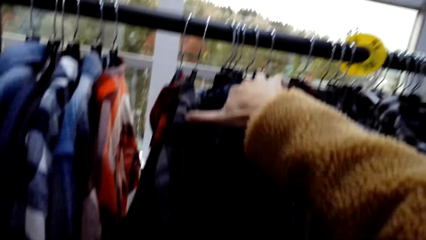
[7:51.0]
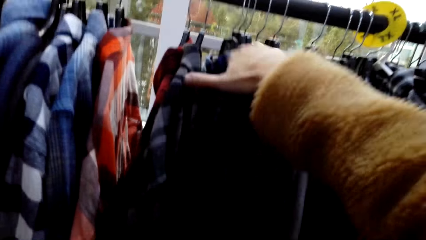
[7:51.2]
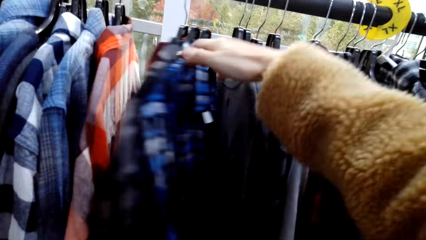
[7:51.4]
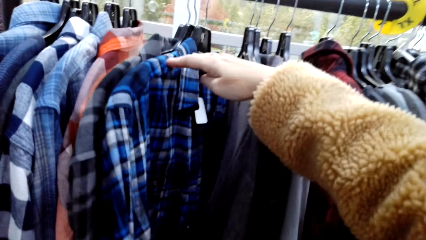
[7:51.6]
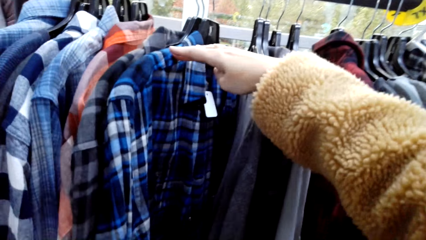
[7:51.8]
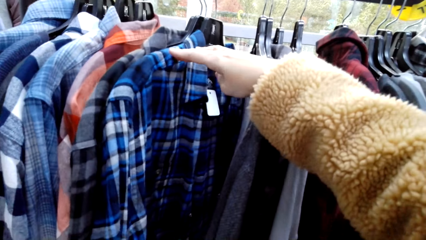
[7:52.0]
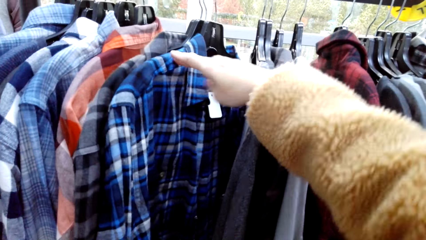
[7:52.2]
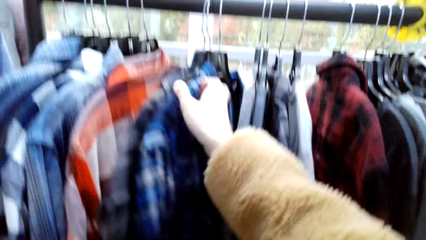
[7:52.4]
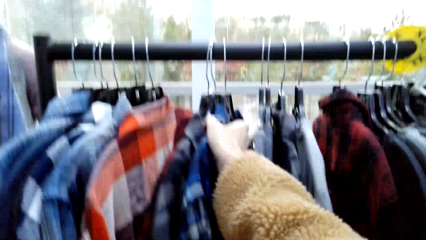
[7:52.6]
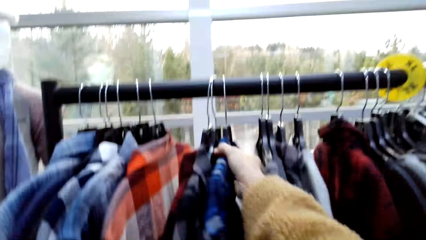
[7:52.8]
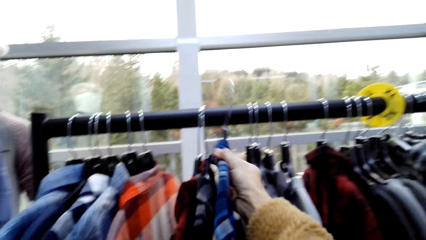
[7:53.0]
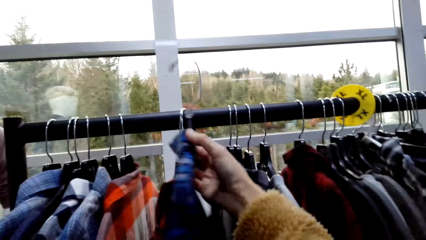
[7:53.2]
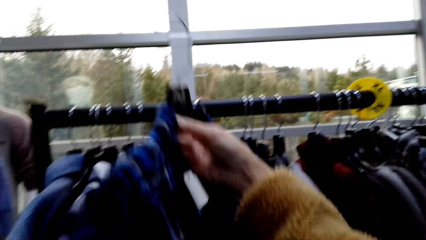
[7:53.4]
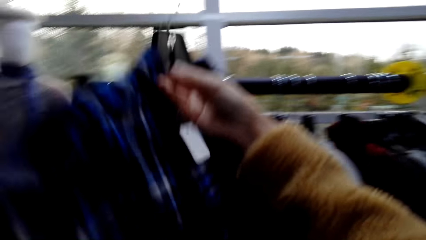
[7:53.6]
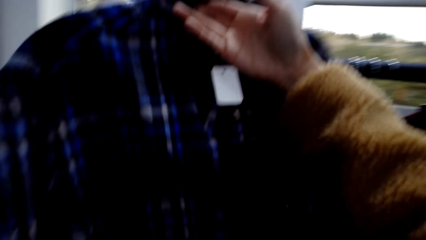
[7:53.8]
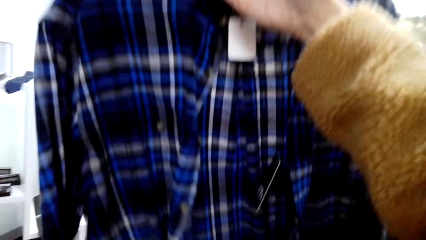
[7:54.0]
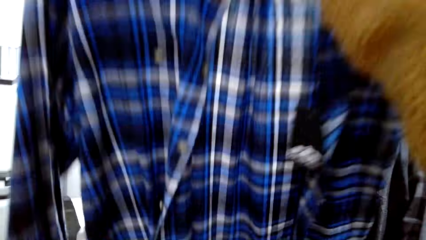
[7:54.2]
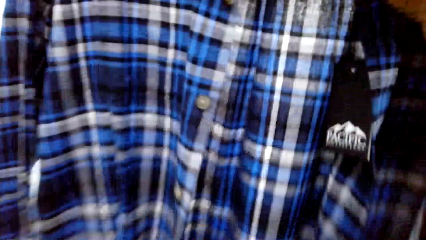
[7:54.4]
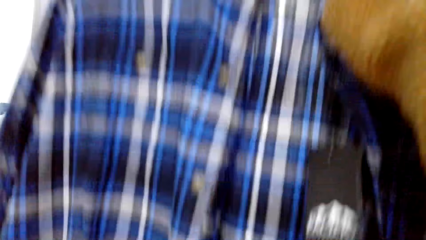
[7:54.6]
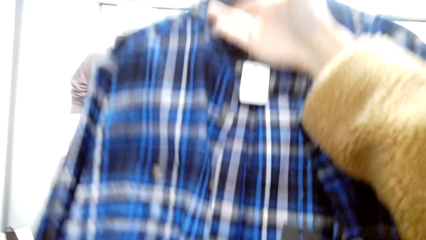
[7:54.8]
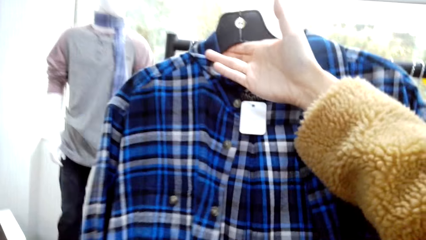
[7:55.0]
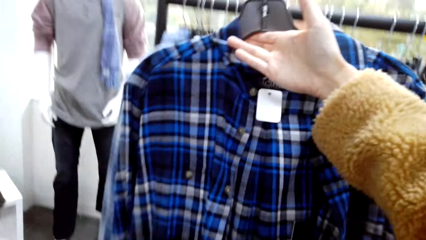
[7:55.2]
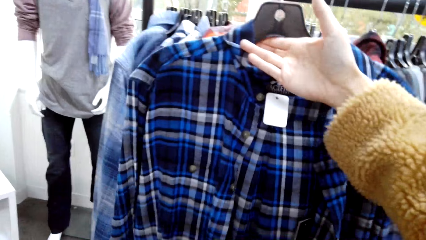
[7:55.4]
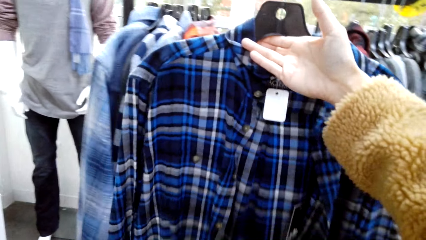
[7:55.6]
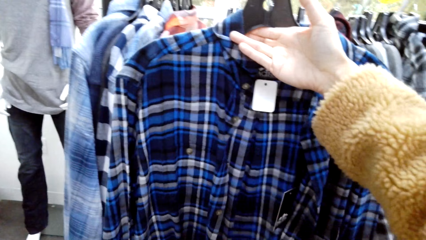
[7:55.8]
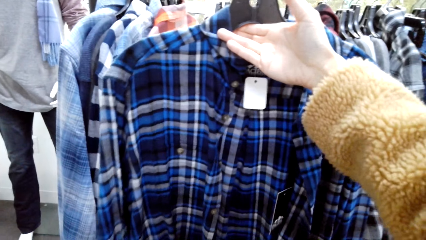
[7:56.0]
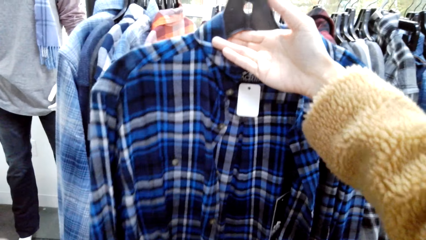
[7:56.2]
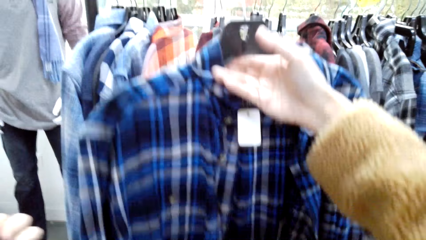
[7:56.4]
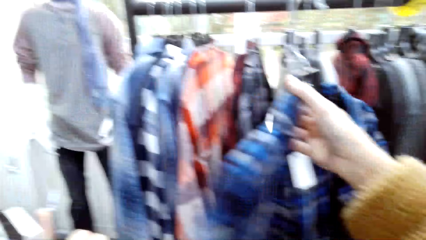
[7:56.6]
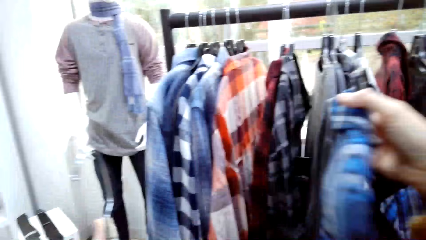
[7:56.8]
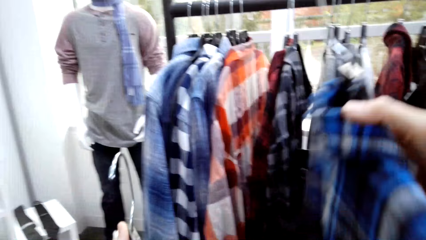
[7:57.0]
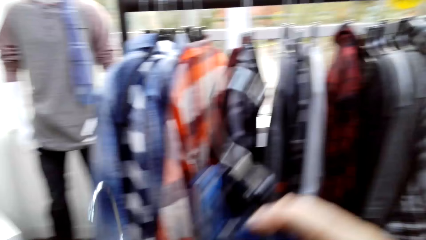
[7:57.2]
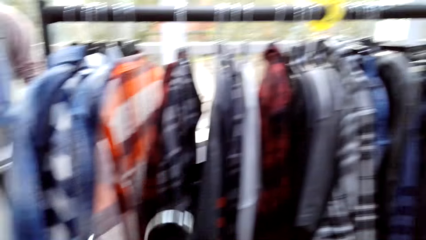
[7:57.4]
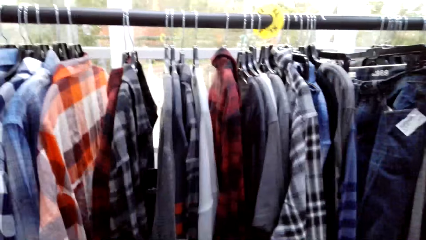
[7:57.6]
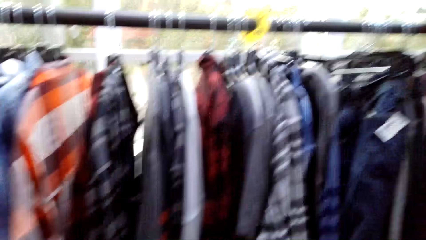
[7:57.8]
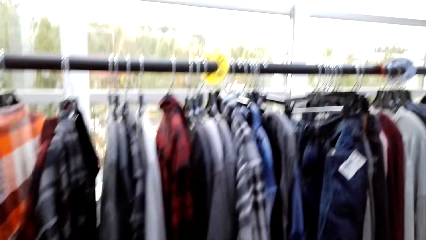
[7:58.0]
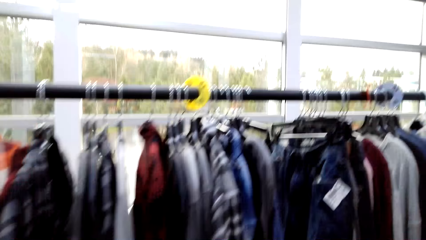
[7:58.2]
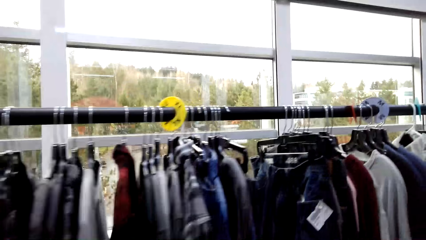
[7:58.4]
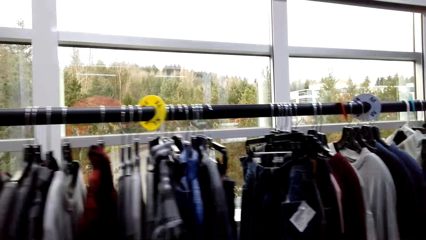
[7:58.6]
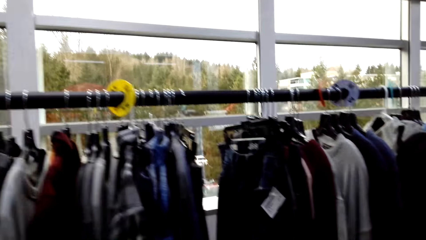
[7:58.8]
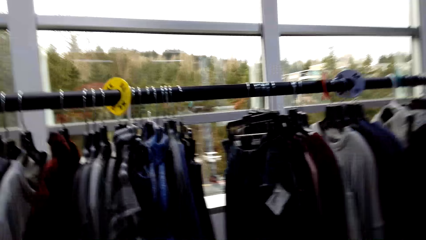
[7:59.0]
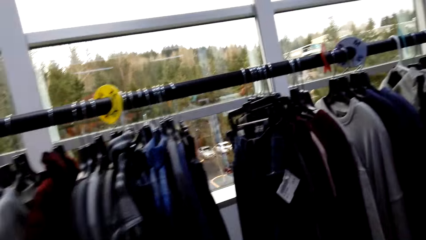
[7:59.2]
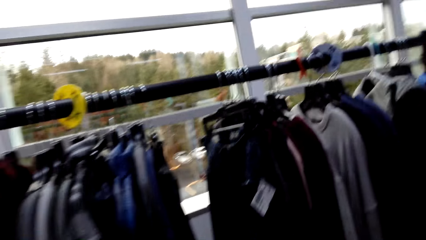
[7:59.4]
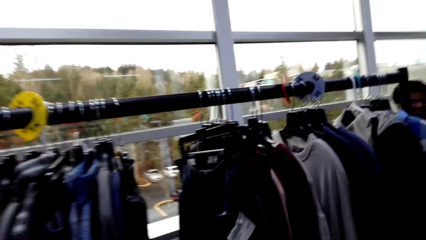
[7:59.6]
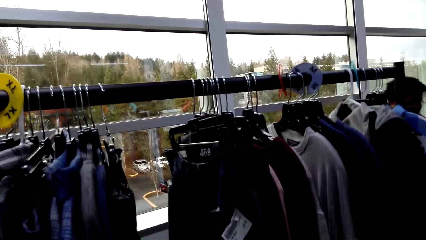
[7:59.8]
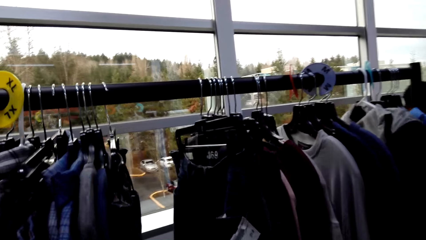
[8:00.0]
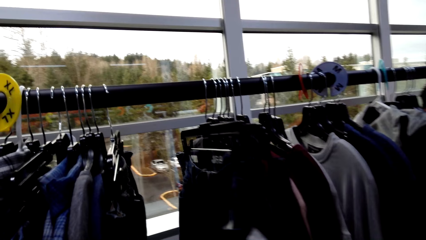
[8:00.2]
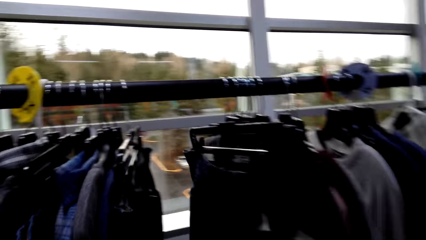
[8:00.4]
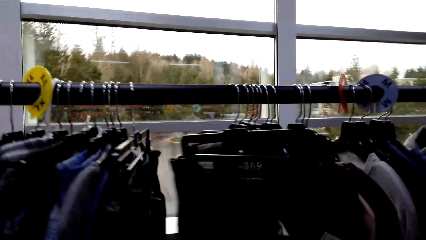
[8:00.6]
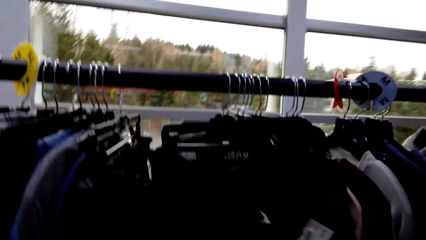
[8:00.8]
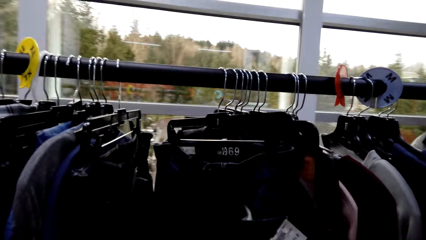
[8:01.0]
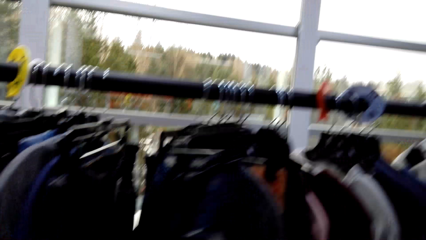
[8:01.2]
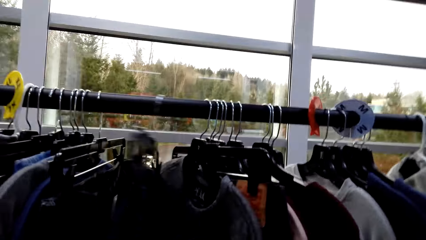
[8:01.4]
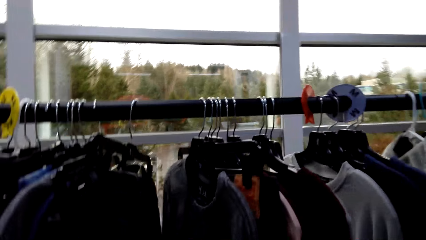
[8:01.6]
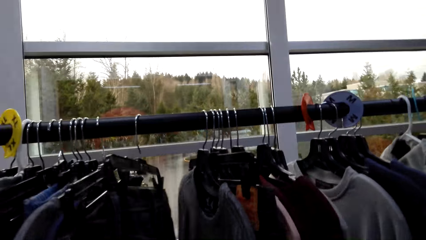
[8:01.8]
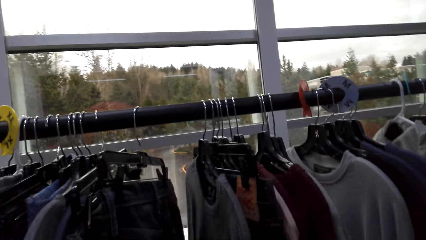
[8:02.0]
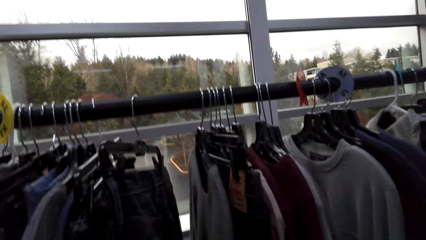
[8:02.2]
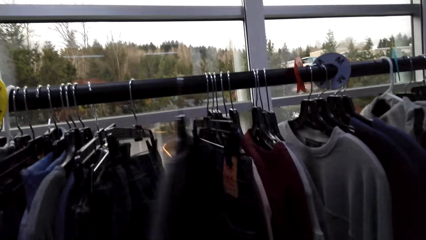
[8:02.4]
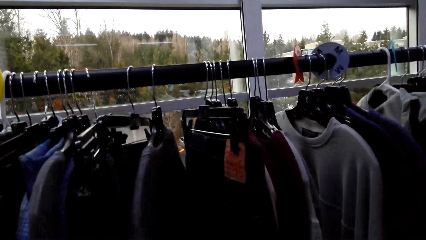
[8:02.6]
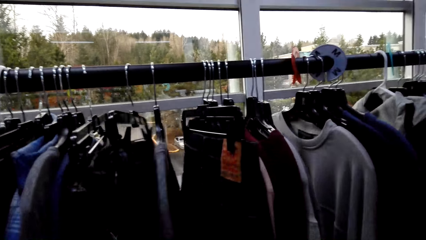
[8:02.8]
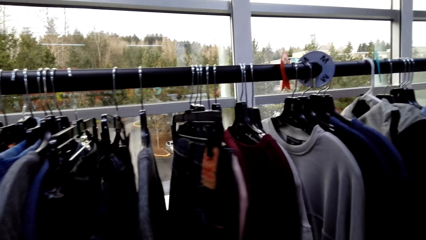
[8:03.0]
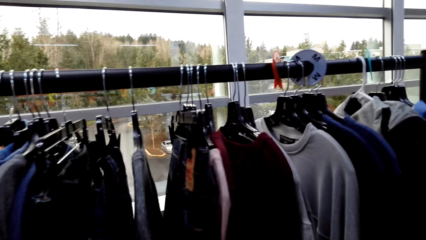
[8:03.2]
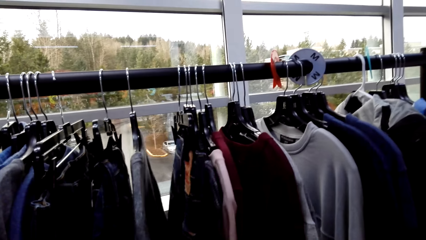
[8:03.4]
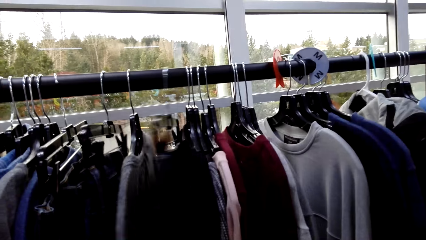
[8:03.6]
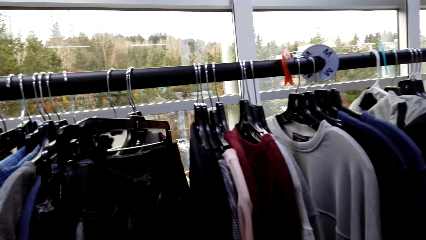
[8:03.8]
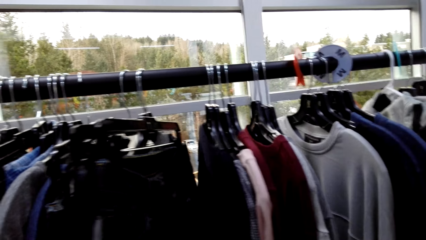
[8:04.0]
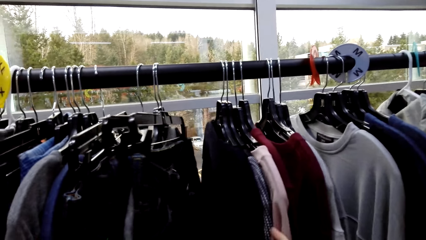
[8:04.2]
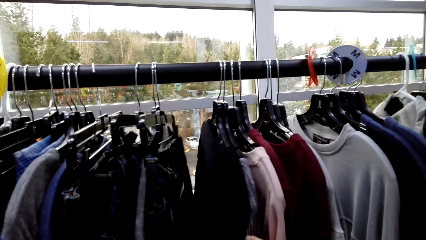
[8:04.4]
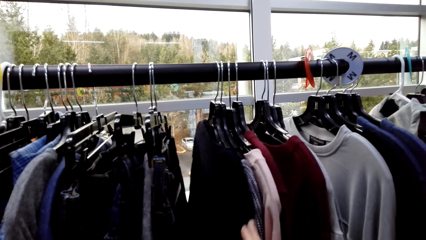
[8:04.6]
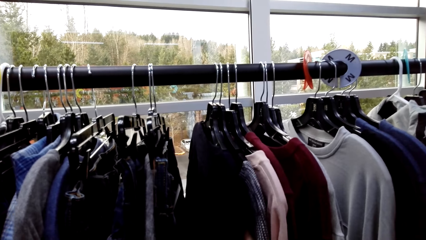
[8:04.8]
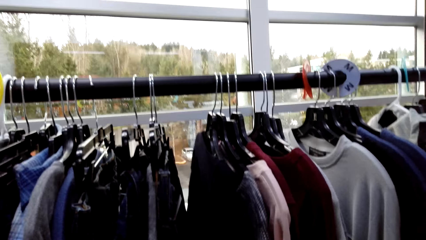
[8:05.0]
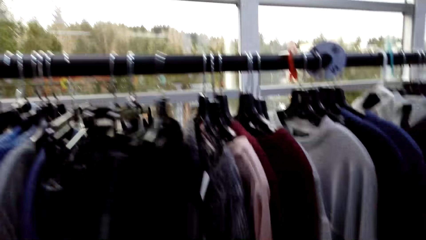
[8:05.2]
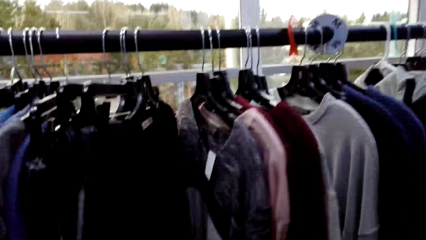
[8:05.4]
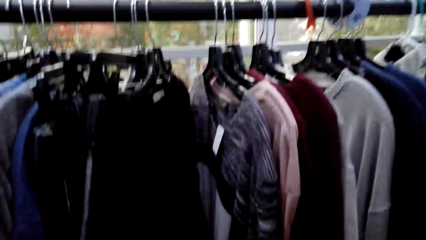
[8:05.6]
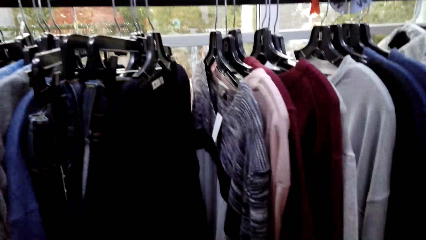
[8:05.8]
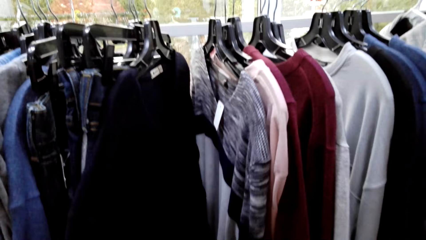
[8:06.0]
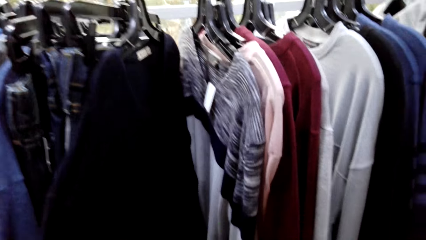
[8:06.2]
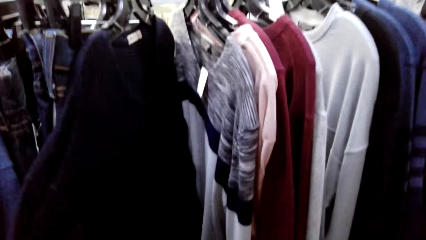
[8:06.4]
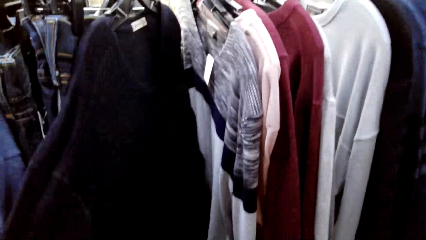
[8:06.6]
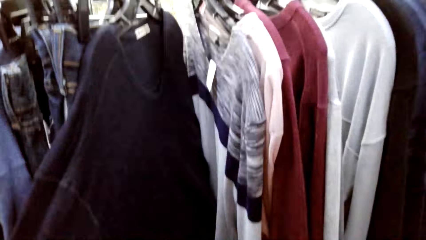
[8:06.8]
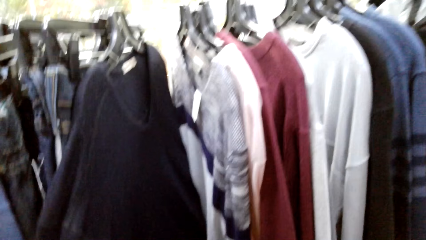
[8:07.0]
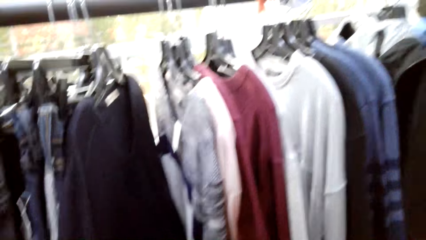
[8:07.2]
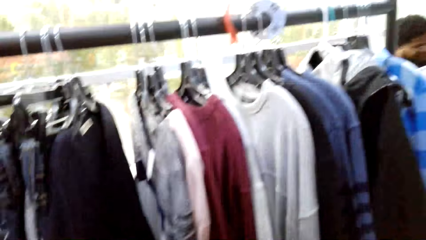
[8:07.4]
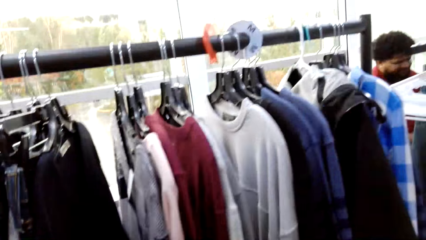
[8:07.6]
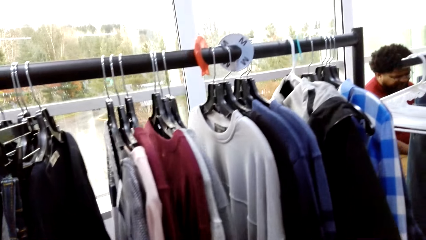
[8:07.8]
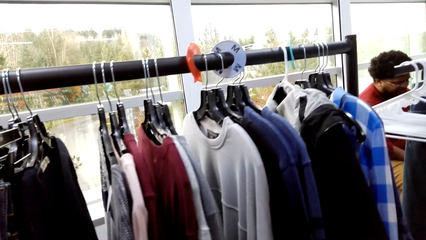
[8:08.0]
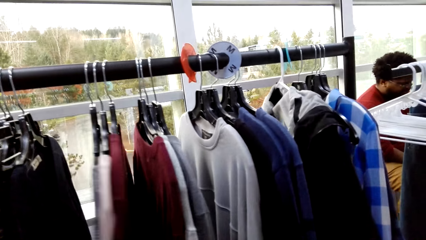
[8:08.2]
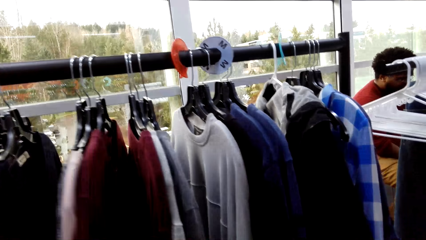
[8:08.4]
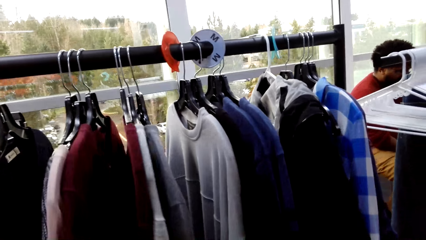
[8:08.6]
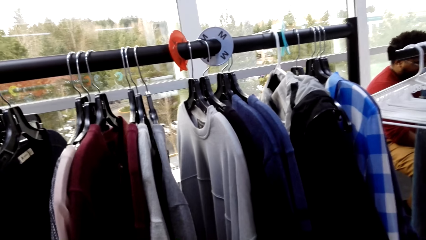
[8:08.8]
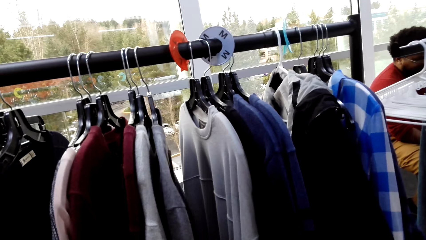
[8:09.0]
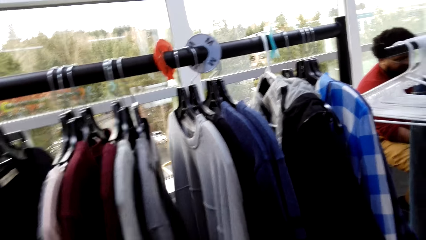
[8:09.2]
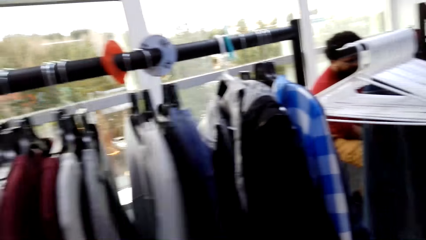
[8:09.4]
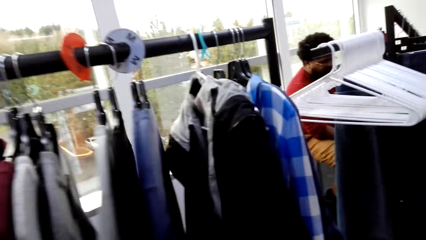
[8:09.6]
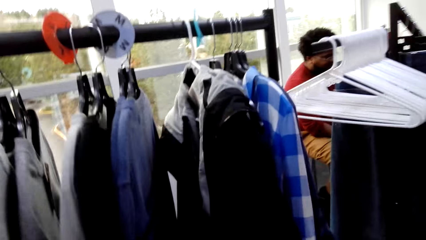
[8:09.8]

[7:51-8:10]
The camera wearer removes the hanger from the rack. She inspects the shirt. She removes the shirt from the metal bar. A man talks to the camera wearer. The camera wearer places the shirt in her left hand. She walks to the middle part of the rack. She talks to the man. She inspects the clothes on the rack. She talks to the man.
